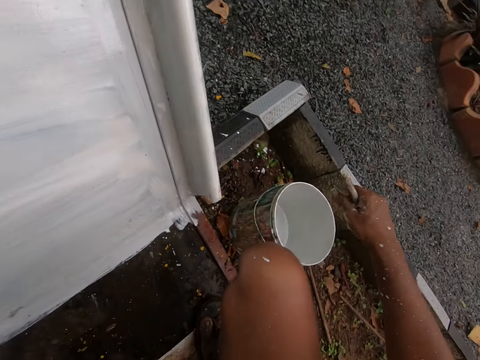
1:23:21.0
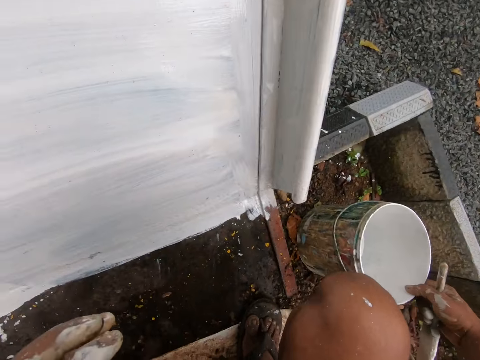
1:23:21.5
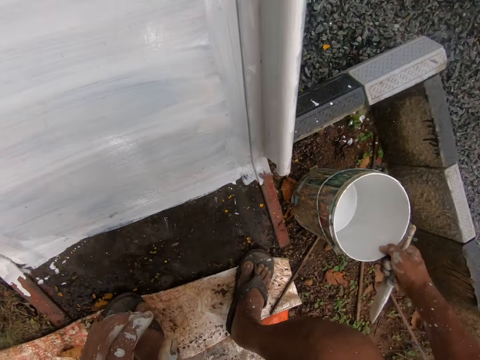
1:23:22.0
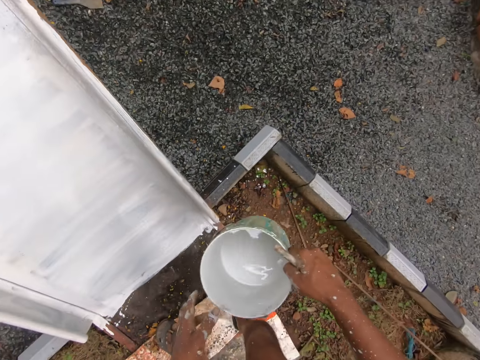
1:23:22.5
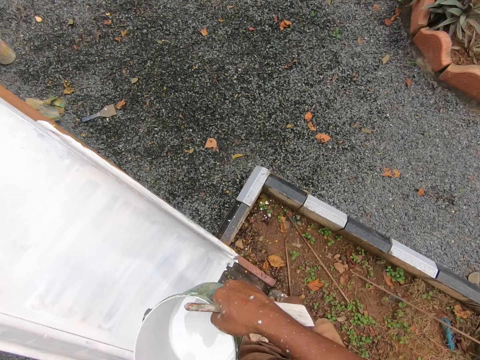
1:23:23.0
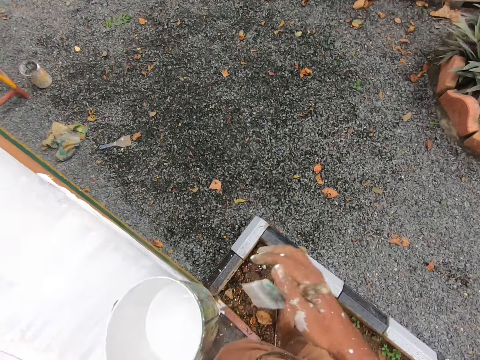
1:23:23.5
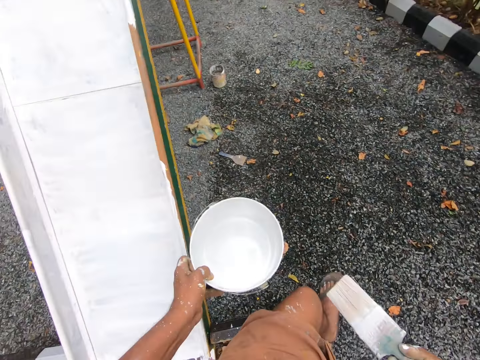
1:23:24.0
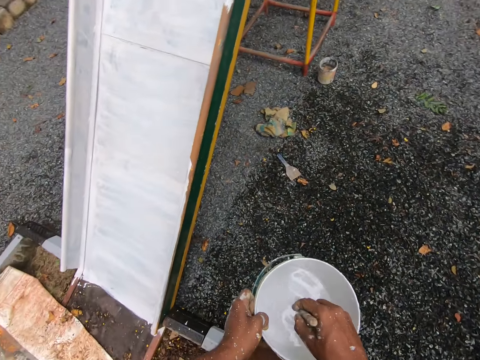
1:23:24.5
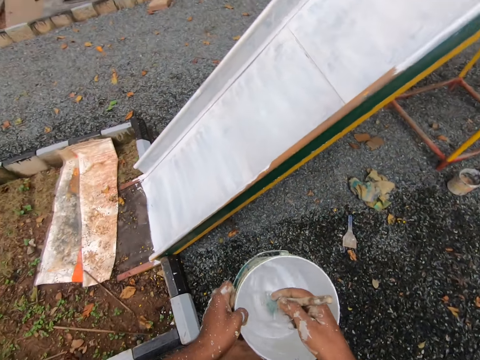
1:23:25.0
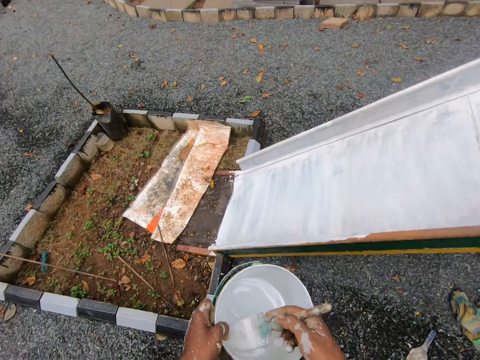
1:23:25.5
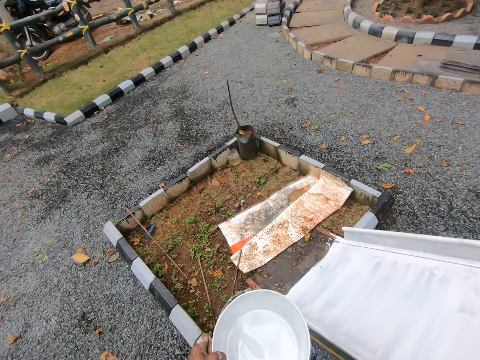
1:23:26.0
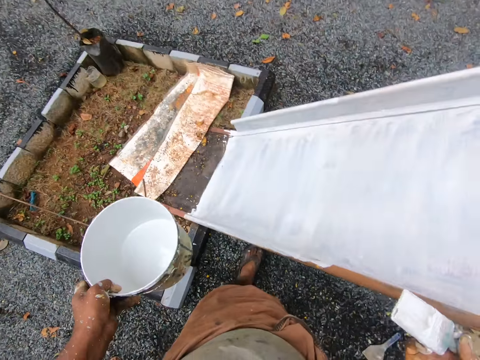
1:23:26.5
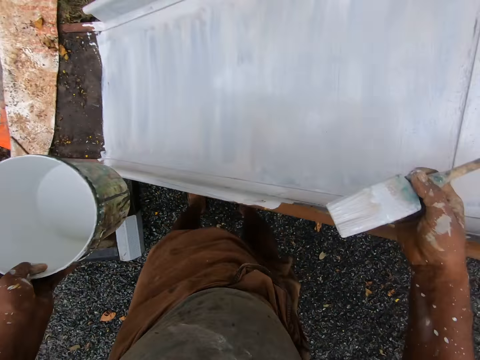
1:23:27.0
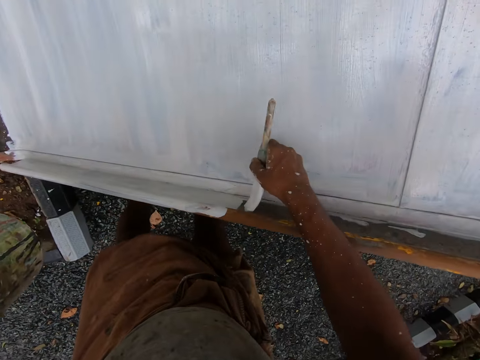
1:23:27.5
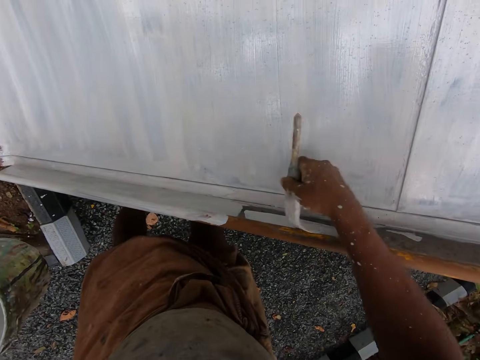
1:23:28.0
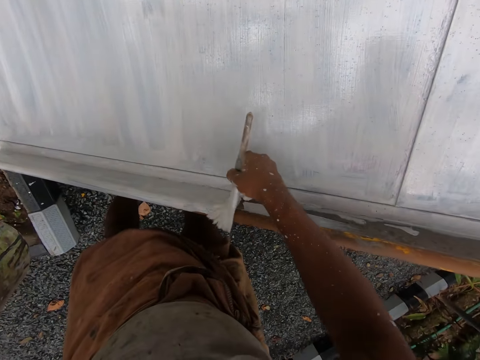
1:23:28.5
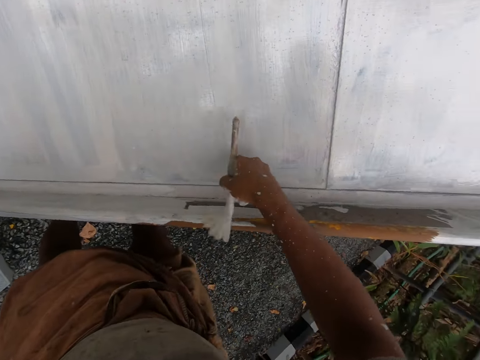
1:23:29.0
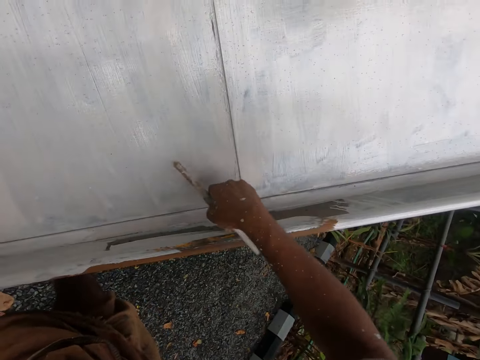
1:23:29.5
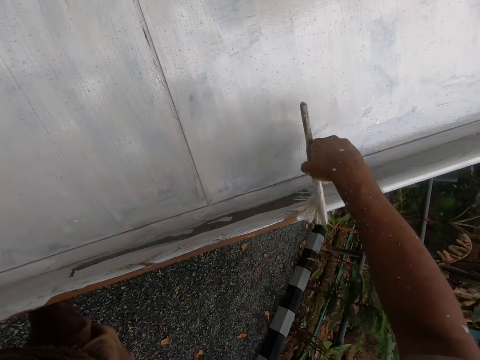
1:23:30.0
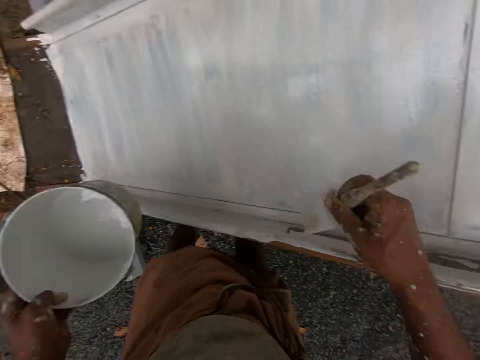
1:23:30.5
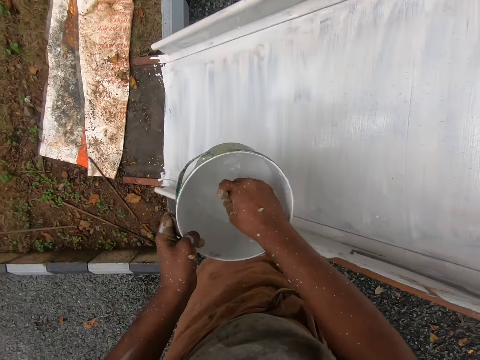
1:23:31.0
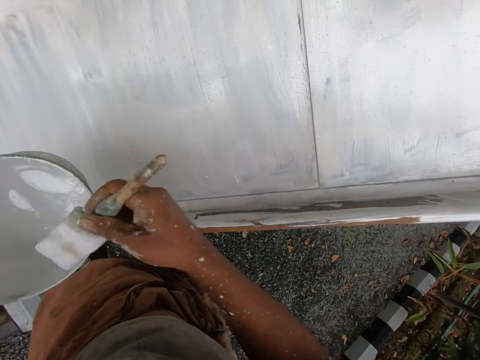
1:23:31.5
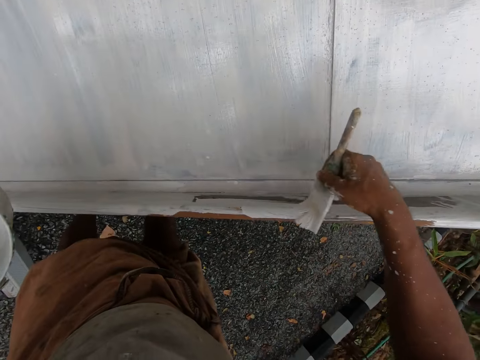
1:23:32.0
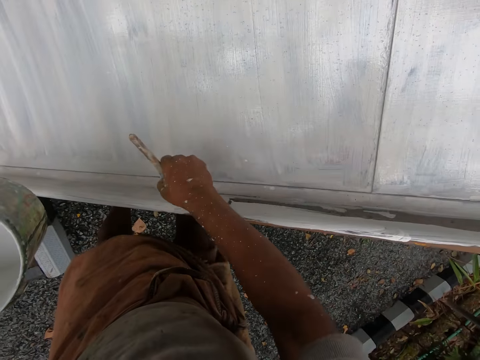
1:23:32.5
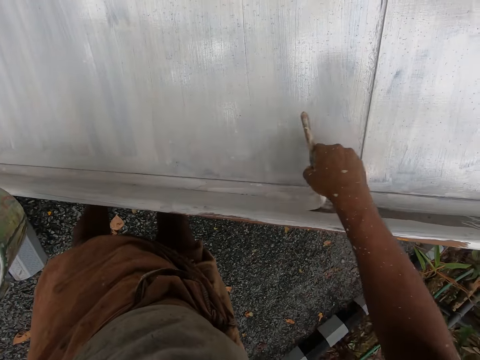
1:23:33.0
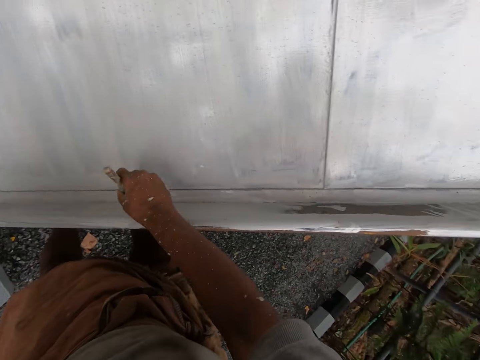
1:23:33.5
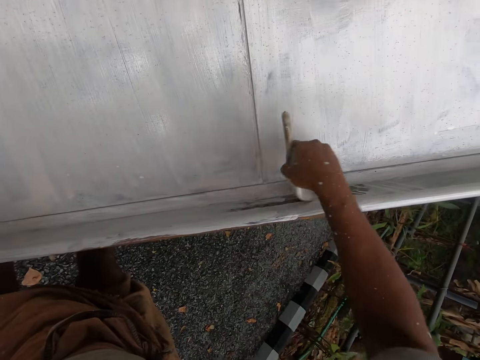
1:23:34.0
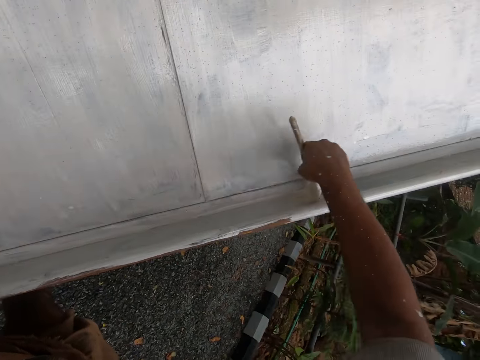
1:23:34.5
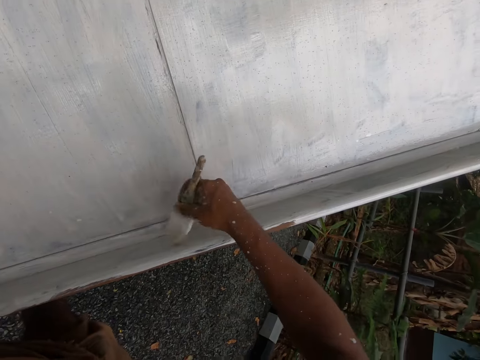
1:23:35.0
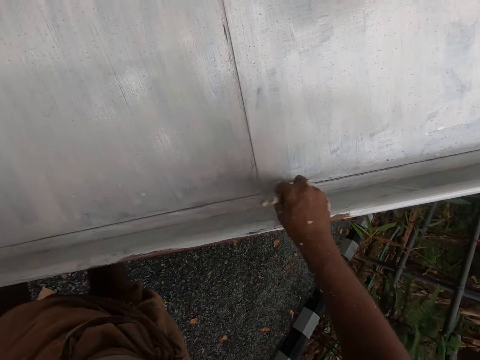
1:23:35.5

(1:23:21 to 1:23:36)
The camera wearer picks the bucket of paint from the ground with his right hand. He stands up. He passes the bucket of paint from his right hand to his left hand. He walks towards the other side of the slide. He dips the paintbrush into the bucket of paint with his right hand. He moves towards the slide. He removes the paintbrush from the bucket. He paints the rail of the playground slide with the paintbrush in his right hand. He dips the paintbrush into the bucket of paint with his right hand. He removes the paintbrush from the bucket. He paints the rail of the playground slide with the paintbrush in his right hand.

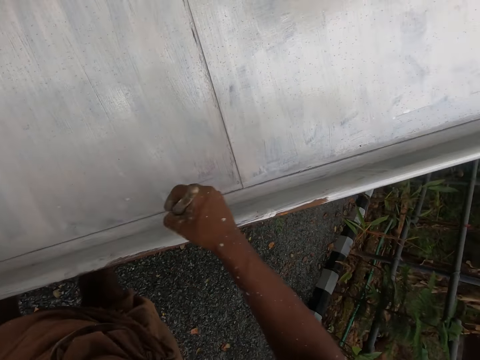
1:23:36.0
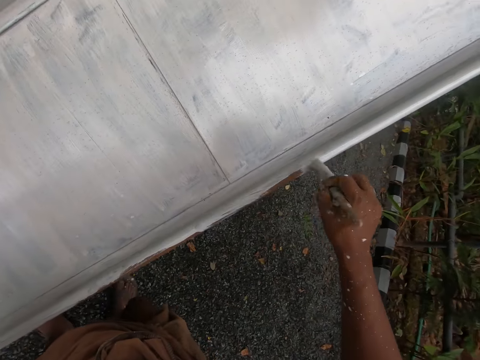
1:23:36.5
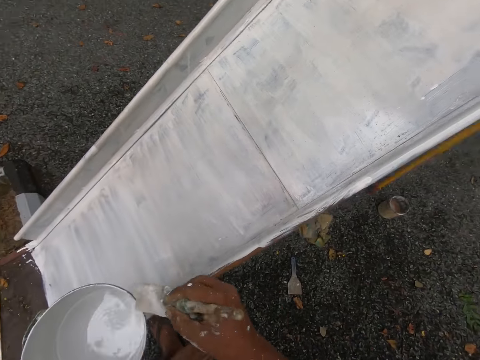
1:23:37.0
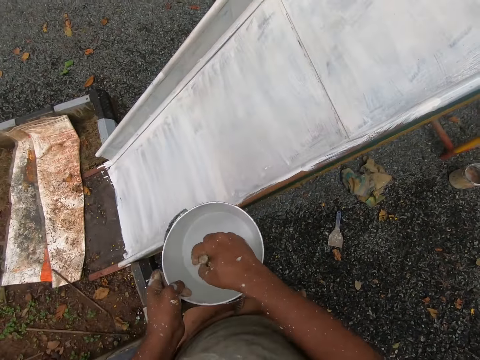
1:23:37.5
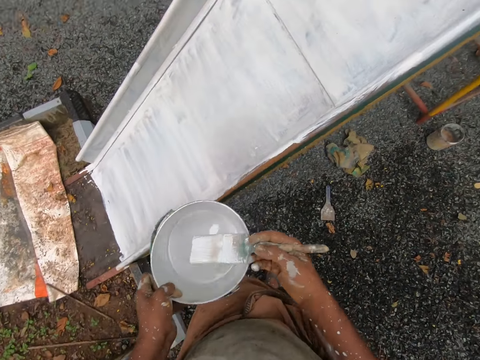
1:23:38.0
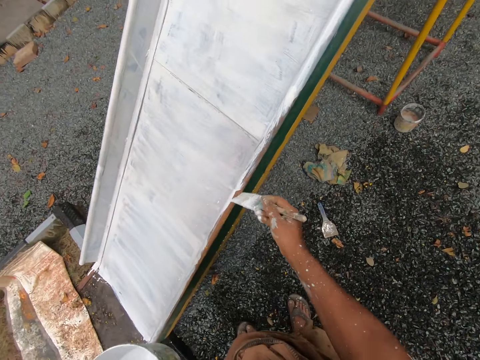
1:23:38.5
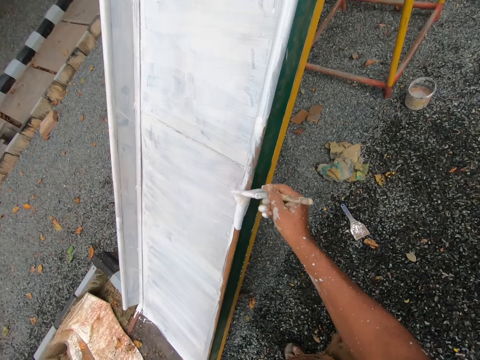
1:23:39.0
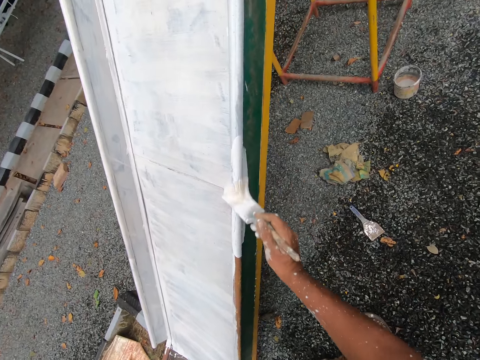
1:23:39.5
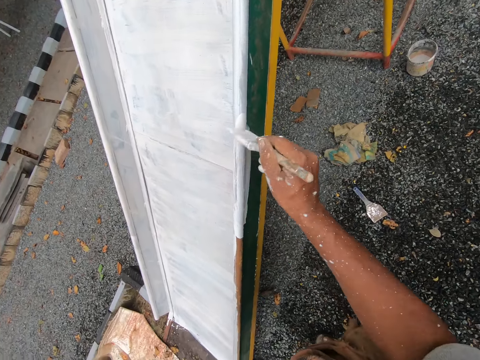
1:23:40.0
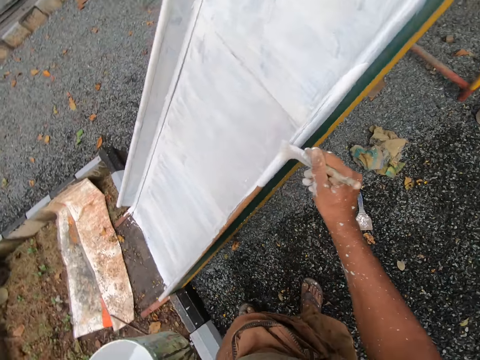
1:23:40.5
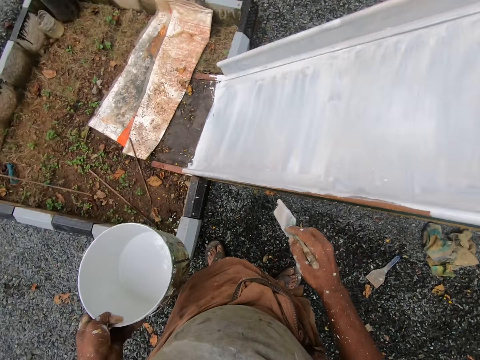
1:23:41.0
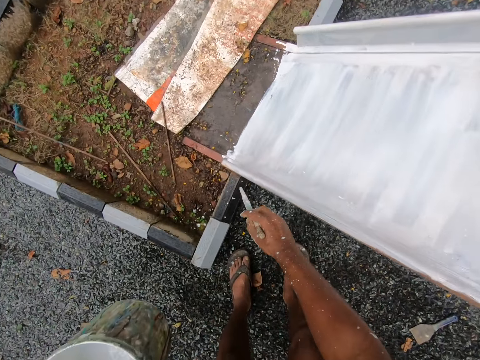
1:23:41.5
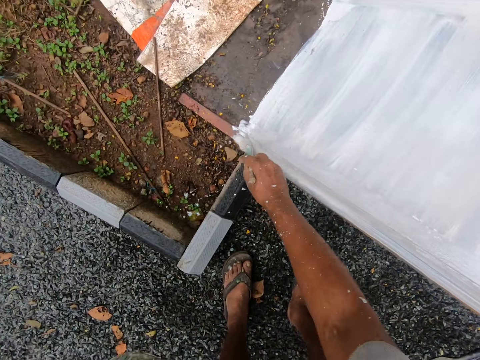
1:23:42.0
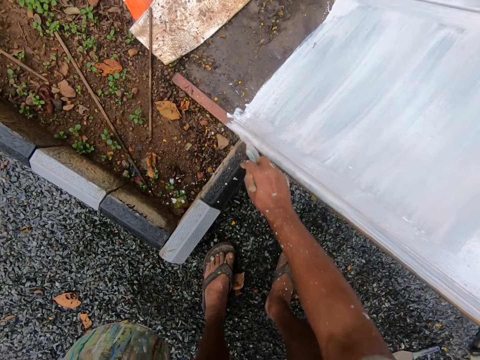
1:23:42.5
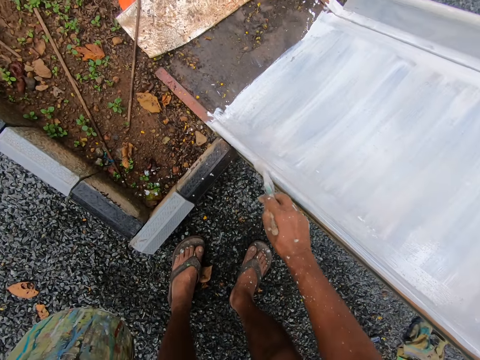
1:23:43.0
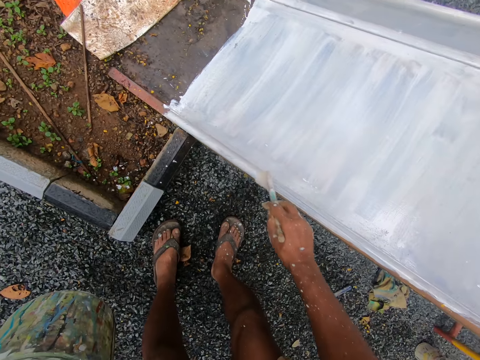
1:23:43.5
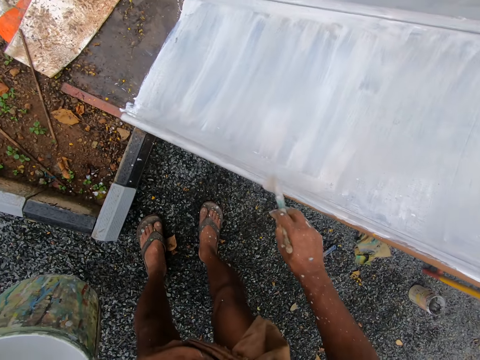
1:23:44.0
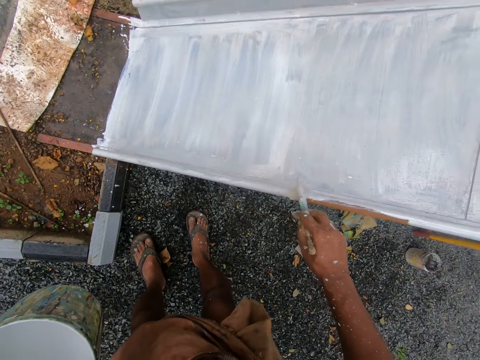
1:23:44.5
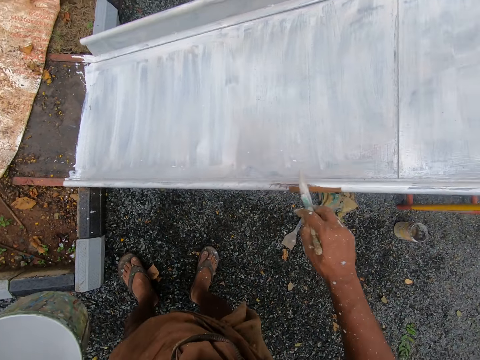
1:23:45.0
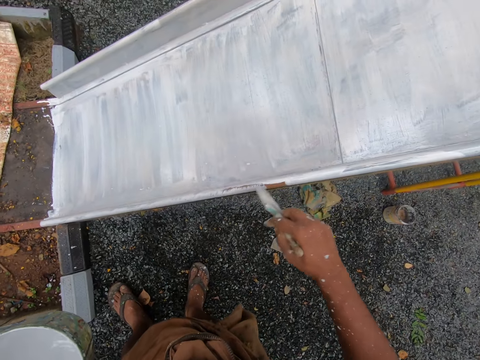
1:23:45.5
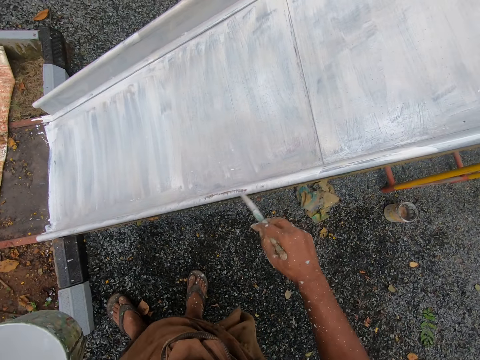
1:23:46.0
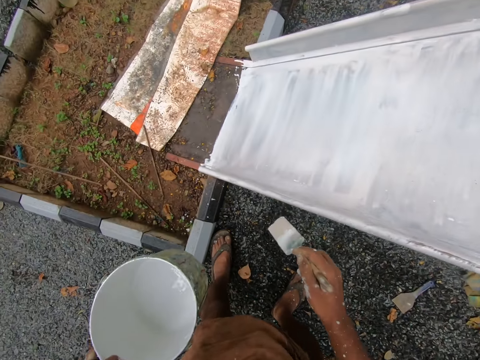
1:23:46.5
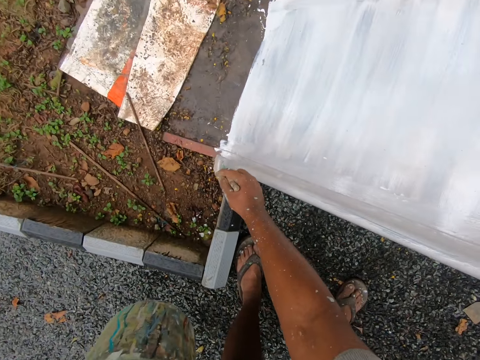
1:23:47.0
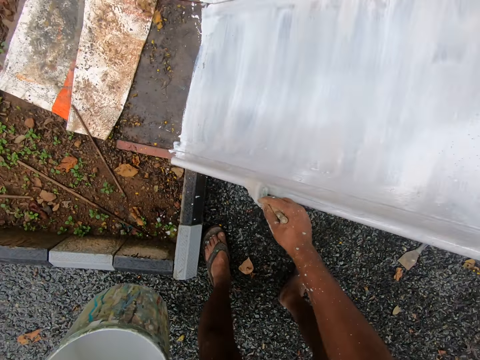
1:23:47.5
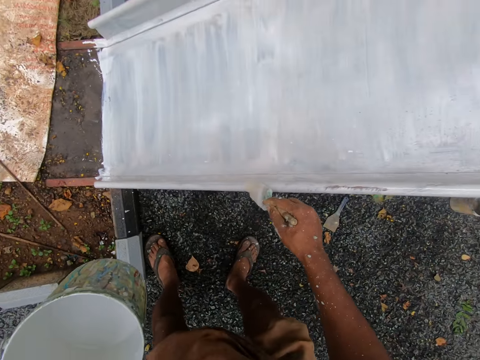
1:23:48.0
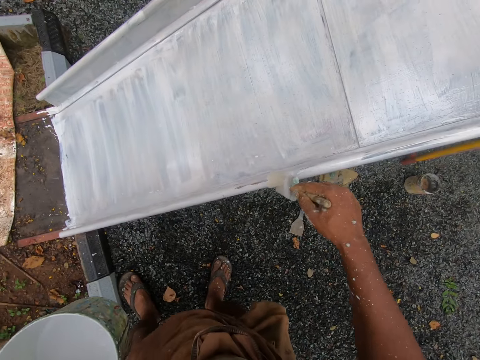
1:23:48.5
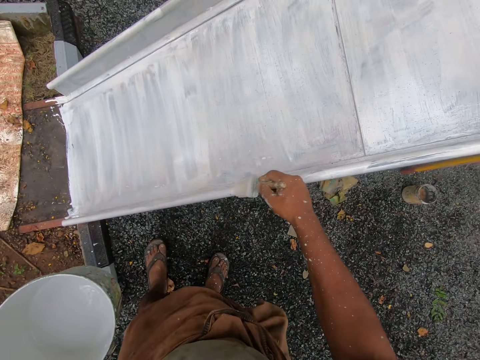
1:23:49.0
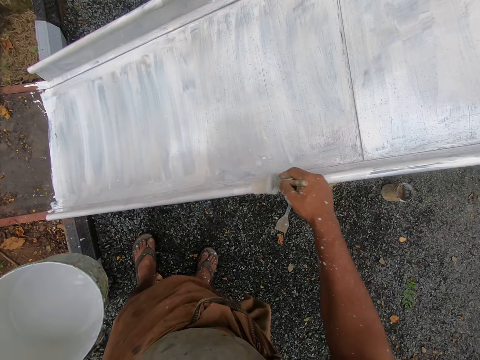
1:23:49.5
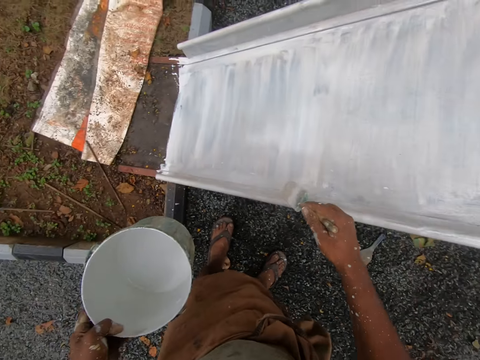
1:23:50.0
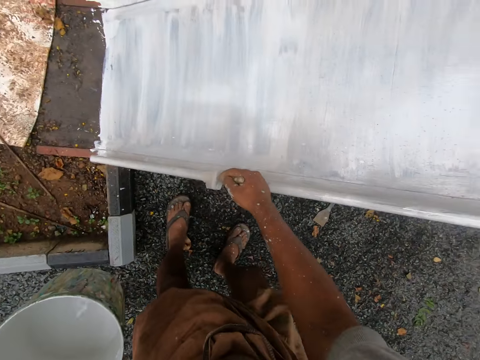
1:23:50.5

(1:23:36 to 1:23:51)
The camera wearer dips the paintbrush into the bucket of paint with his right hand. He removes the paintbrush from the bucket. He paints the rail of the playground slide with the paintbrush in his right hand.
